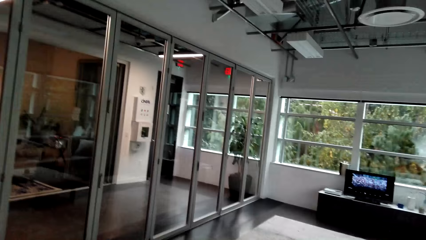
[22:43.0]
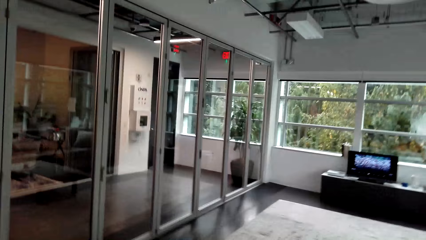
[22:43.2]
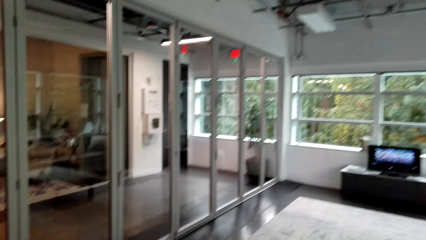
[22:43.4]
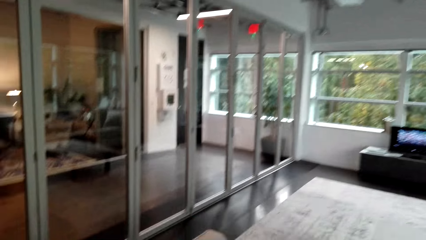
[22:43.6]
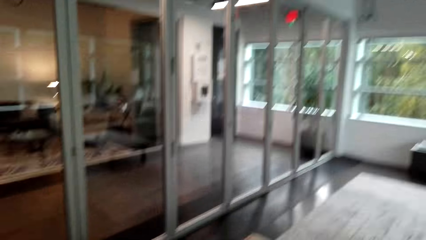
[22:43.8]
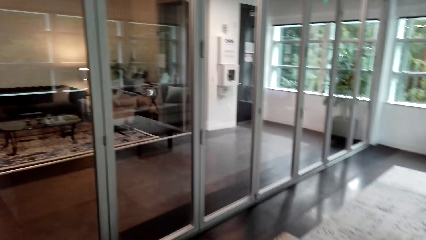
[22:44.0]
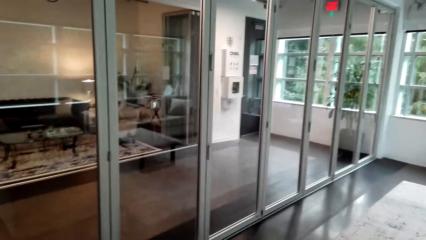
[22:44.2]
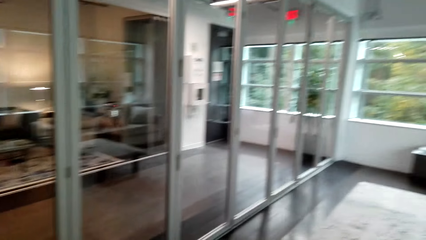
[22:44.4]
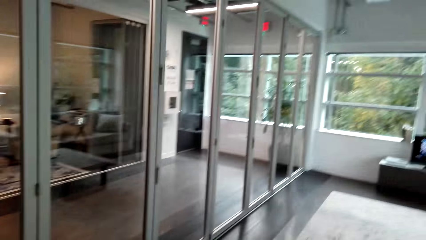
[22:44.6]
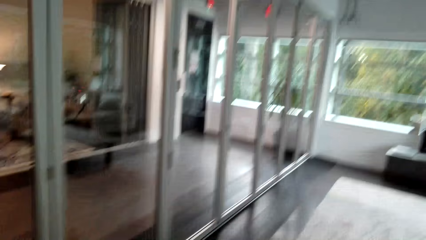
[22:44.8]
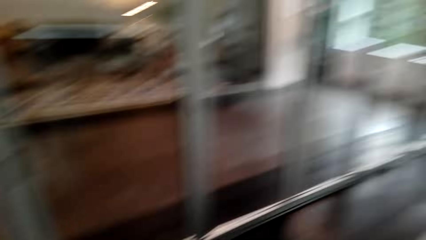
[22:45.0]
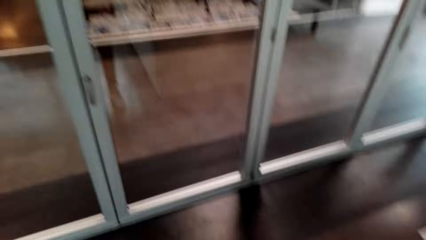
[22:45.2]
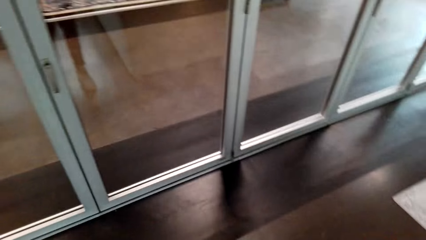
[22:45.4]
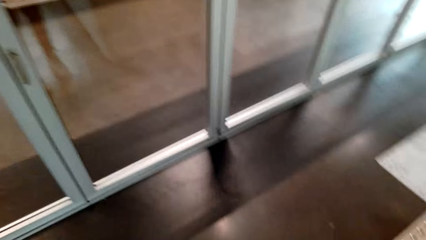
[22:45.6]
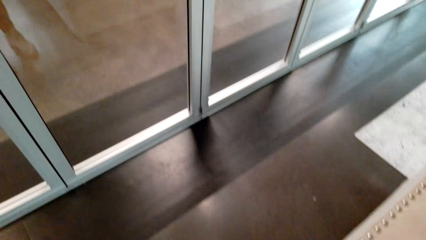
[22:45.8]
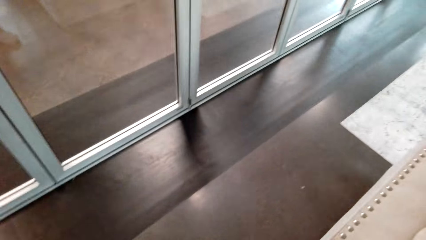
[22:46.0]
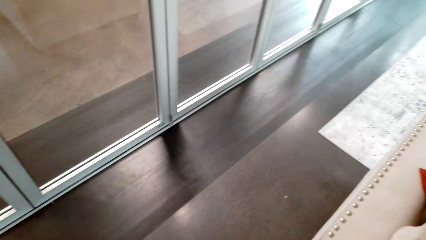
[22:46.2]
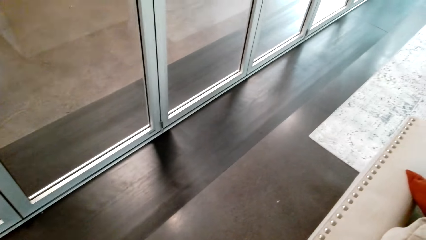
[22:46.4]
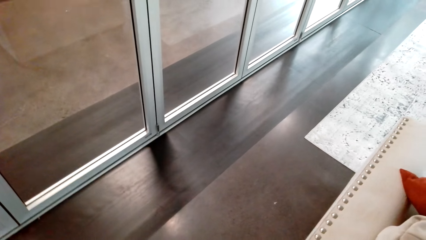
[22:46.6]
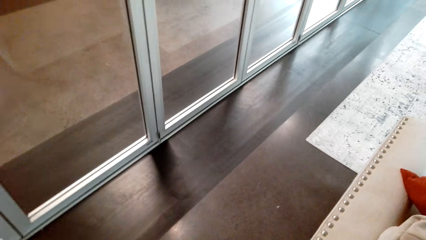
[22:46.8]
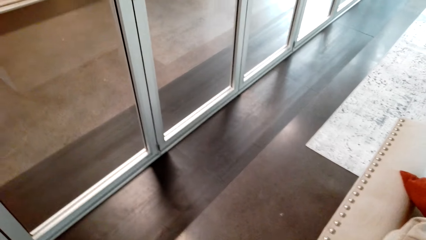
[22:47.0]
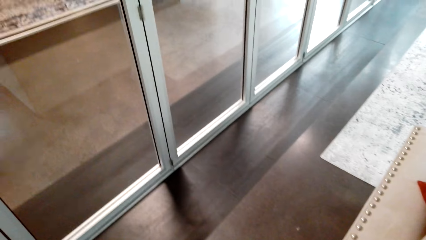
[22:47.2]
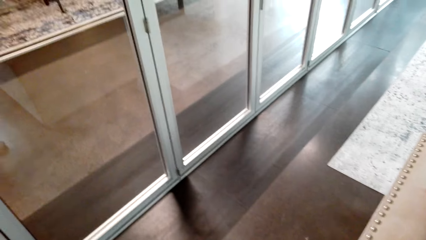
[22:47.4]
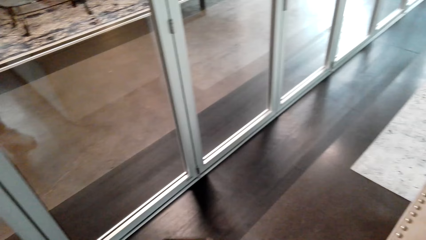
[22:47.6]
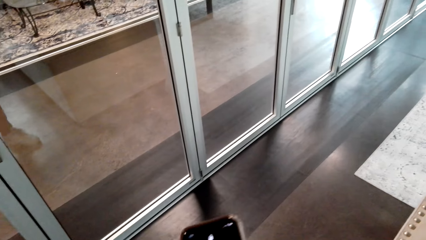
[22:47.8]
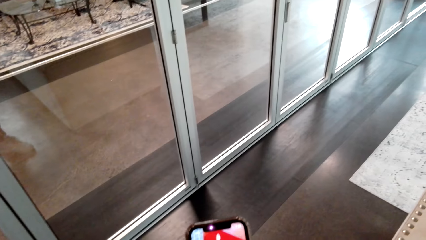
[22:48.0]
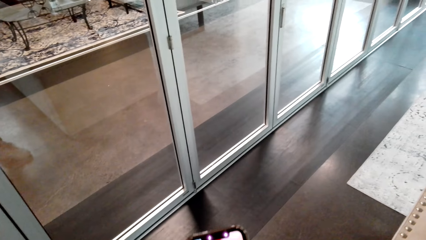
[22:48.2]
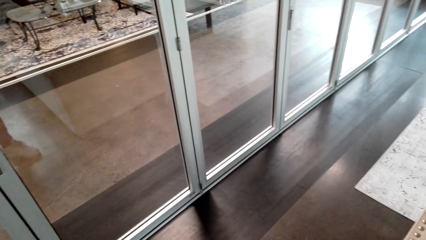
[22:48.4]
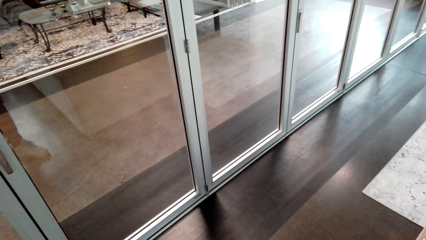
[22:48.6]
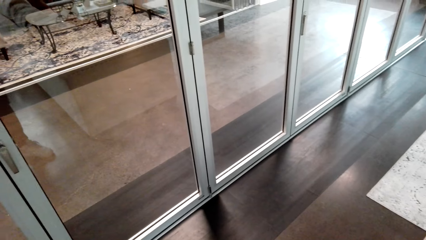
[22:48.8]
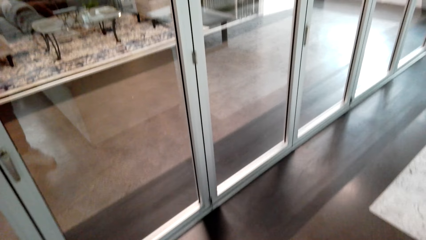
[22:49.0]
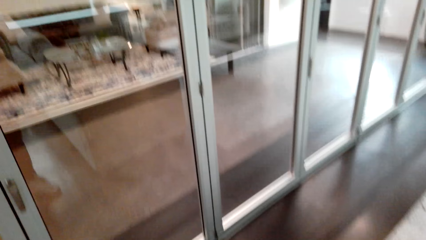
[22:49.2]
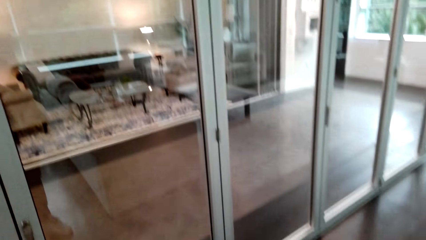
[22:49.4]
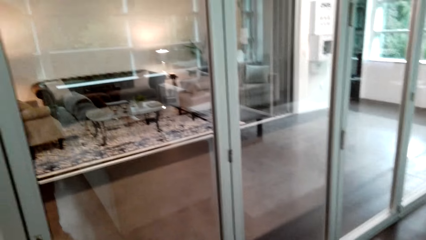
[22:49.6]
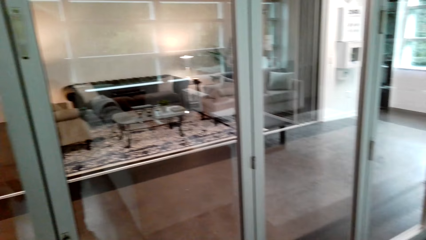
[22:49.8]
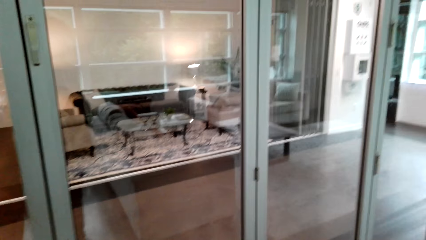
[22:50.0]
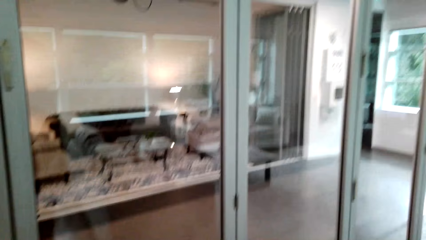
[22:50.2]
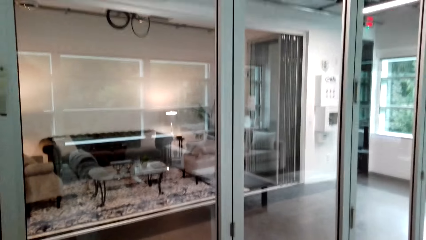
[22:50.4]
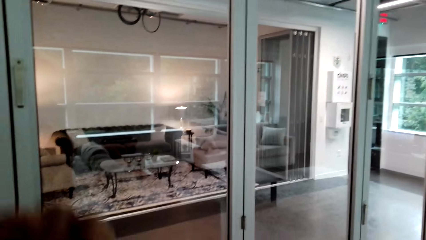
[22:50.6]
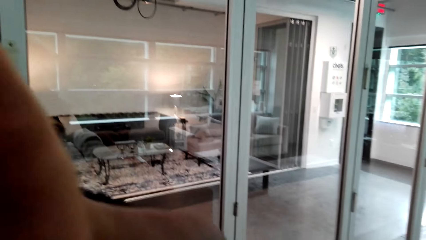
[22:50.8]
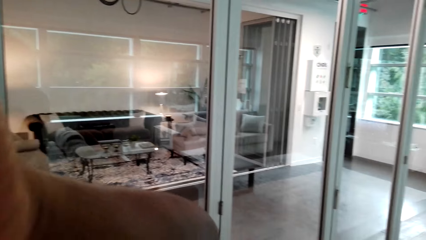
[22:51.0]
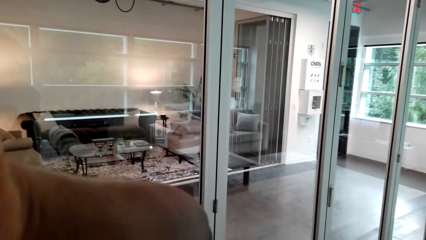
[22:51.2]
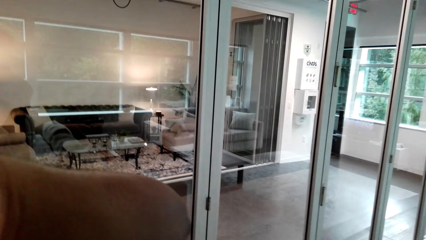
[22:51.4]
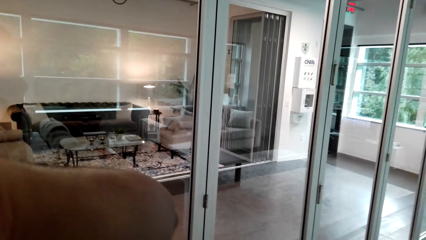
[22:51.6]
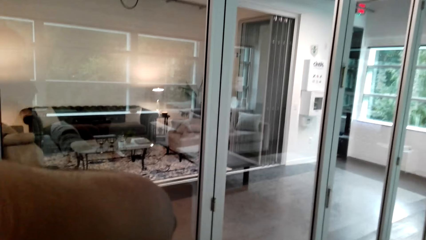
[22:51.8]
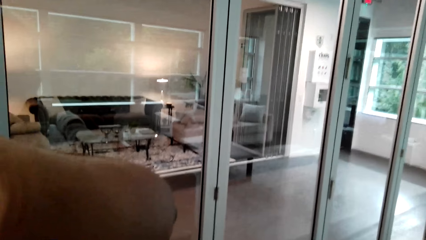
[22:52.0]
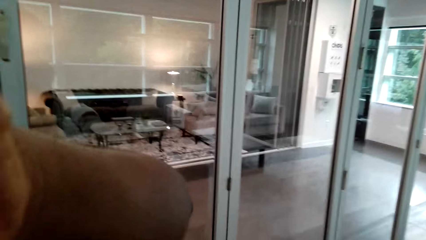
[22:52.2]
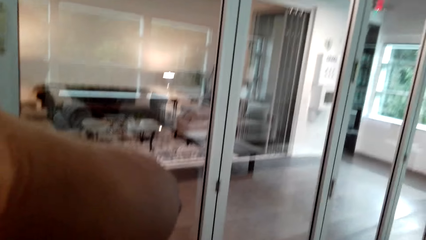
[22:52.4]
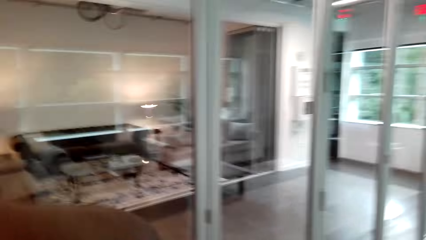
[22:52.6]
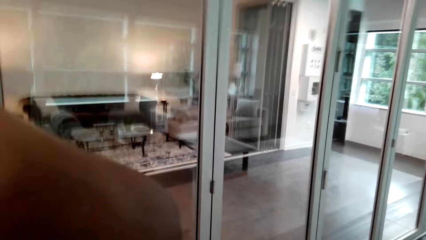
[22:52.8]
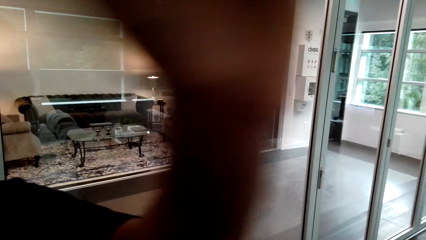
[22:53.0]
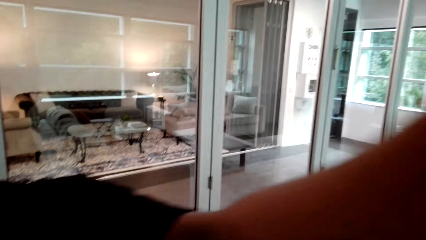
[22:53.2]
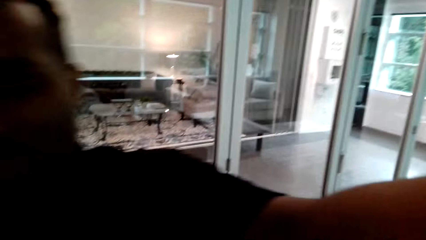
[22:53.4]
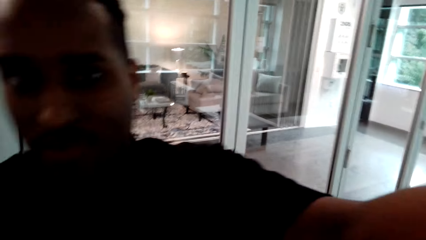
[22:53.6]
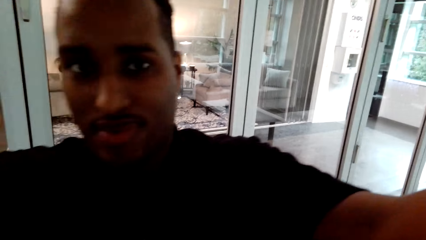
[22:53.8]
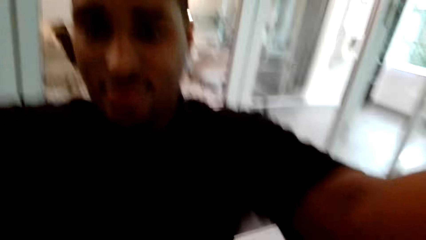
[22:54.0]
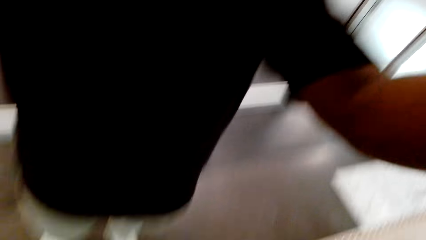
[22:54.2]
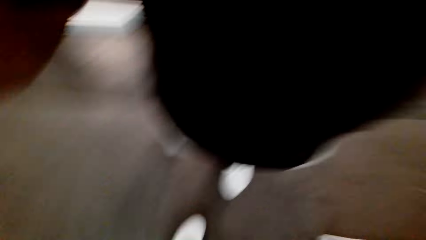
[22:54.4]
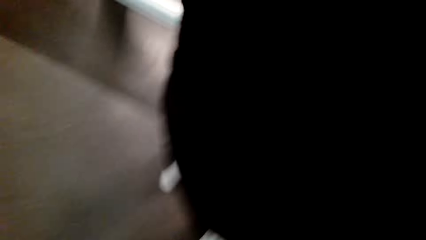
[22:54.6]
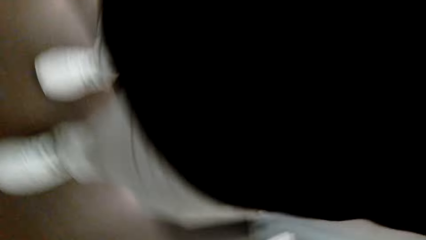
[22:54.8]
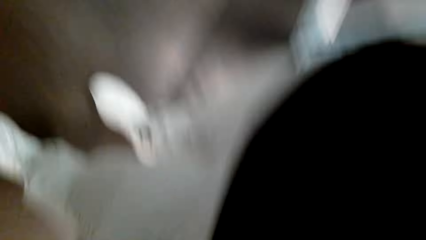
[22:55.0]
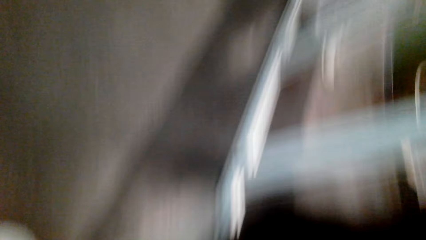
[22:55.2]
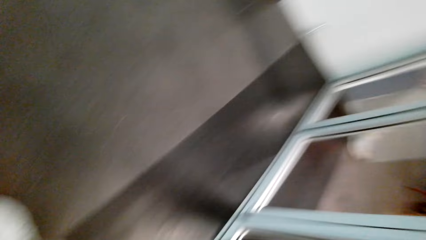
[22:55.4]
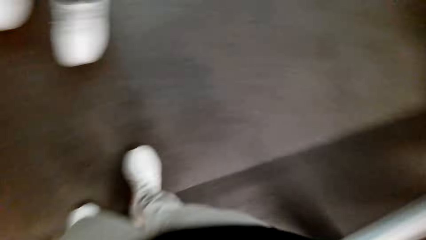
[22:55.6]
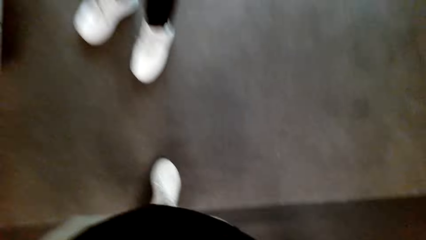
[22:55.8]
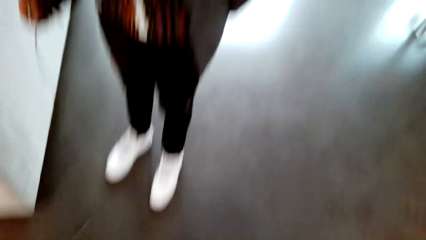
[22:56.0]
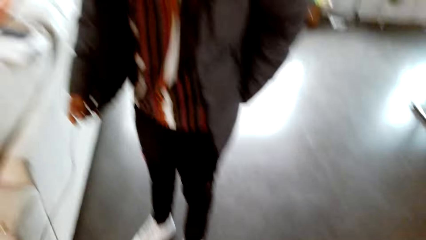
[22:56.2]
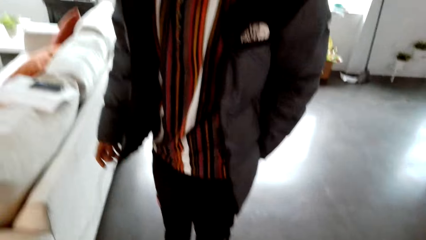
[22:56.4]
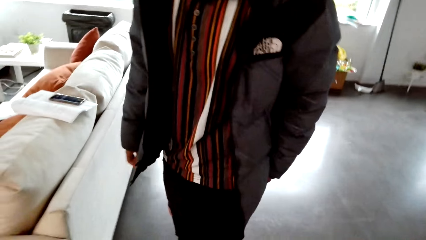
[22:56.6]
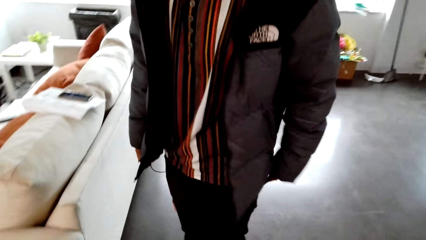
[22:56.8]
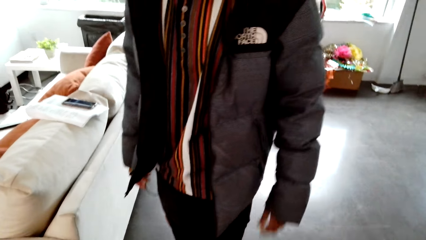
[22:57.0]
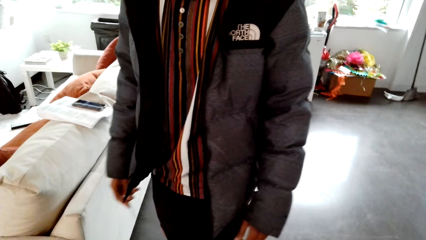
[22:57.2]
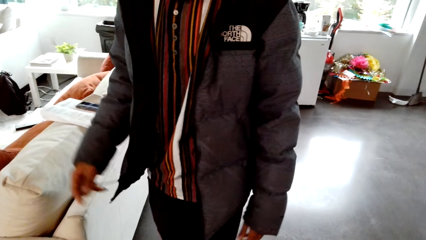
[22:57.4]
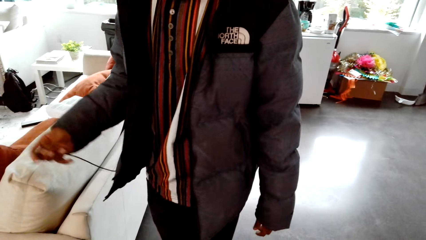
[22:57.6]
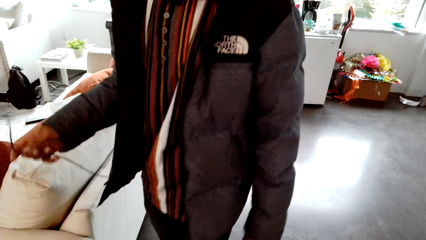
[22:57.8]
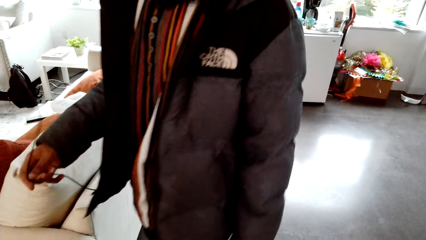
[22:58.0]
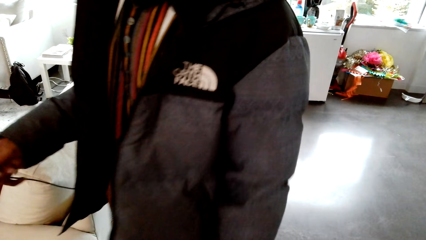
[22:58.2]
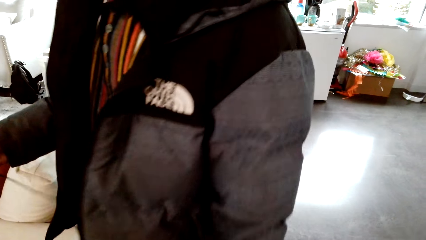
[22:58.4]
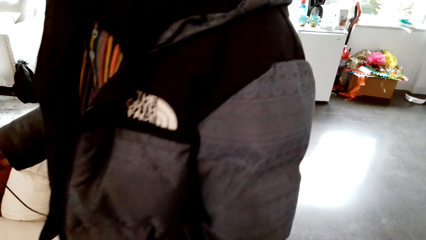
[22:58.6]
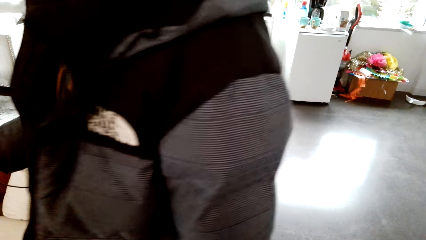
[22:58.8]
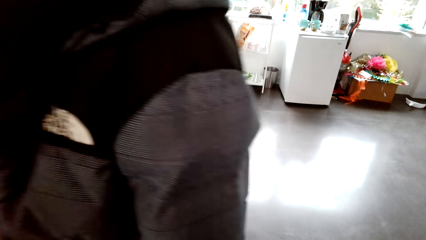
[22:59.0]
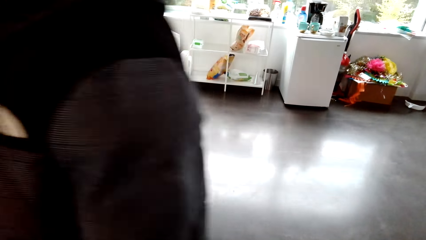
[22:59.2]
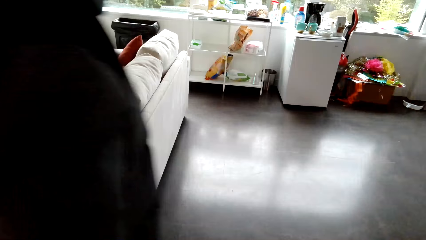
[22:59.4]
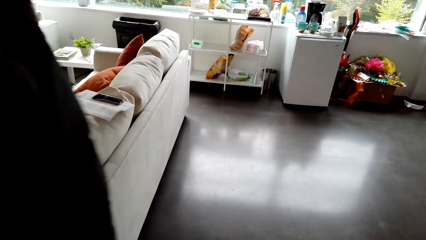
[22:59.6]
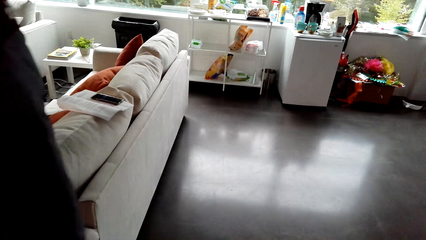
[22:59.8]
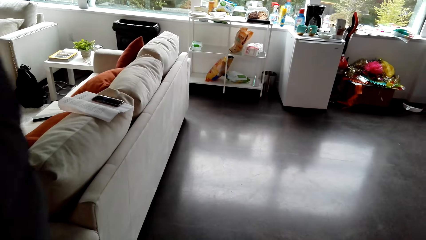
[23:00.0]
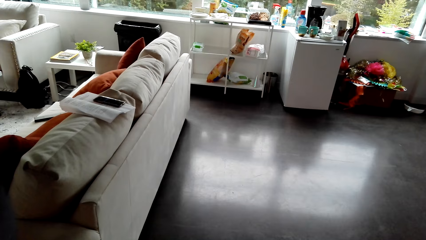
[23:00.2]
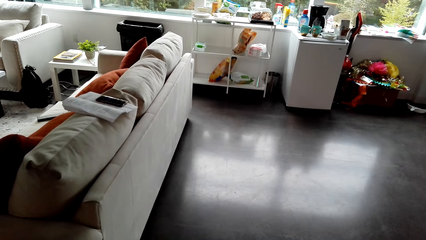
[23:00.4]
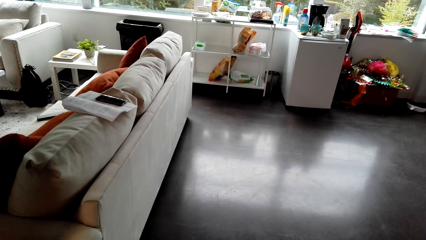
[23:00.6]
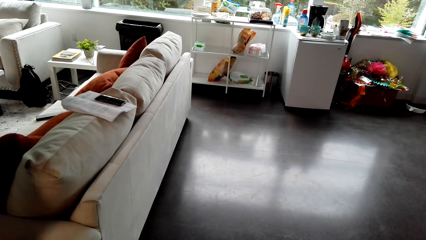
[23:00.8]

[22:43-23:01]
The camera wearer looks around. They use a phone. A person removes the camera. The camera wearer raises a hand and stands in front of the camera. They wear the camera. The person passes past the camera wearer. The camera wearer looks around.
